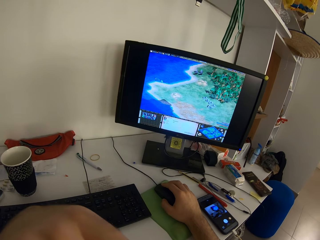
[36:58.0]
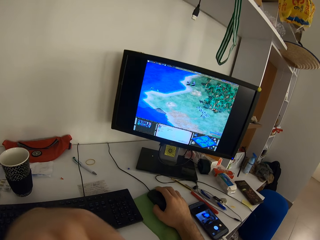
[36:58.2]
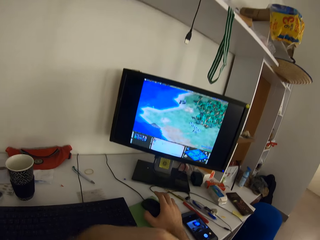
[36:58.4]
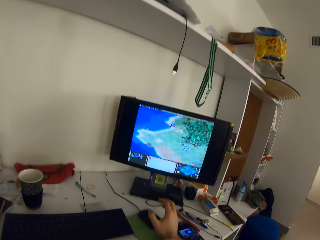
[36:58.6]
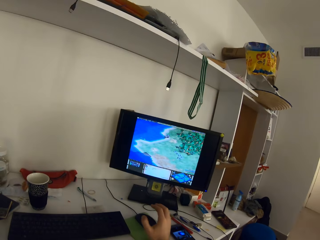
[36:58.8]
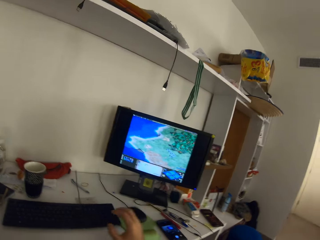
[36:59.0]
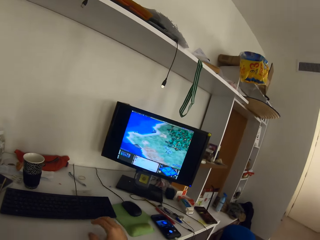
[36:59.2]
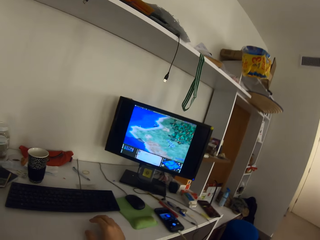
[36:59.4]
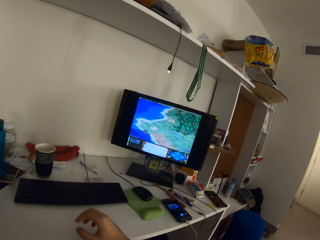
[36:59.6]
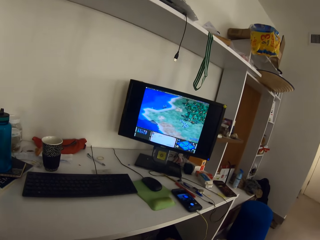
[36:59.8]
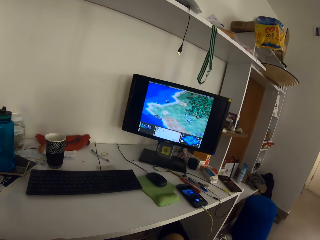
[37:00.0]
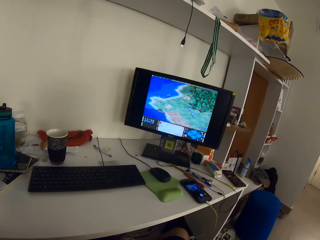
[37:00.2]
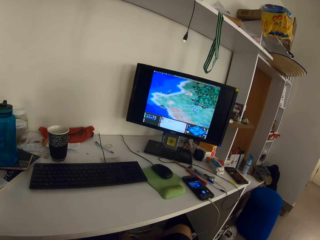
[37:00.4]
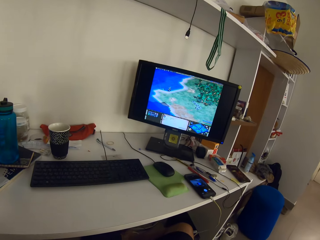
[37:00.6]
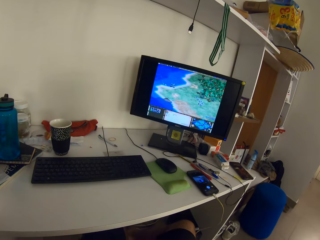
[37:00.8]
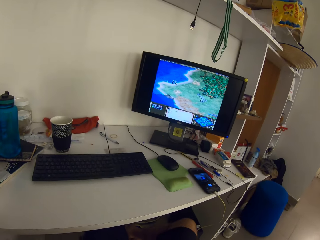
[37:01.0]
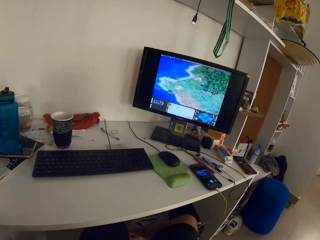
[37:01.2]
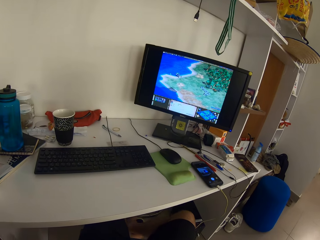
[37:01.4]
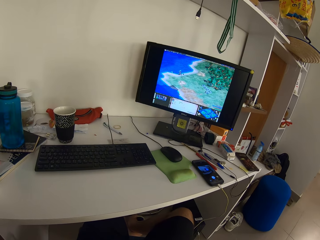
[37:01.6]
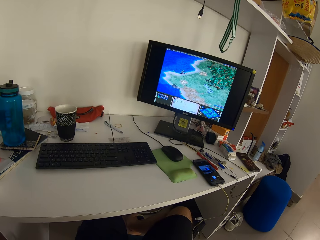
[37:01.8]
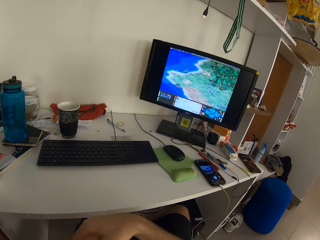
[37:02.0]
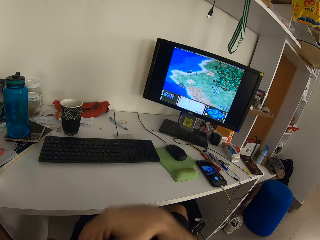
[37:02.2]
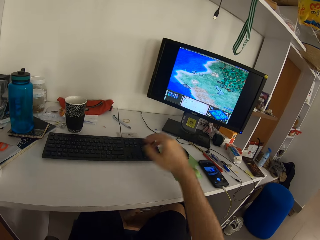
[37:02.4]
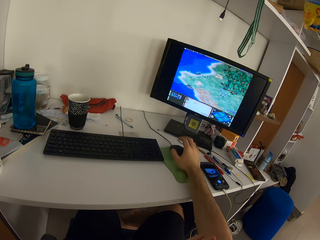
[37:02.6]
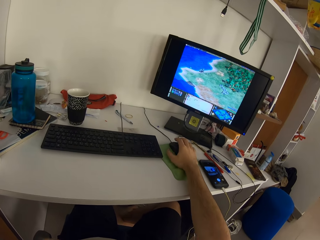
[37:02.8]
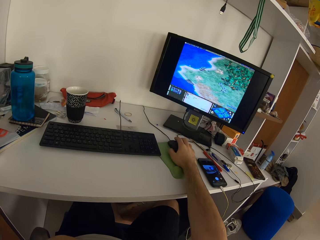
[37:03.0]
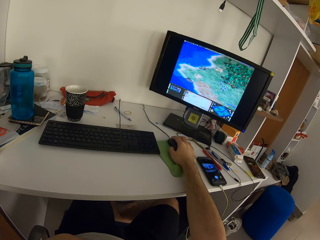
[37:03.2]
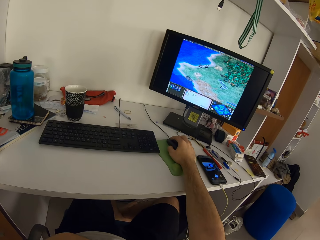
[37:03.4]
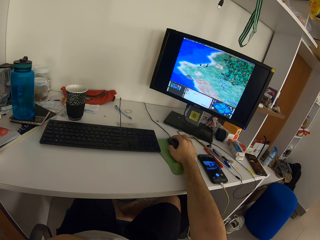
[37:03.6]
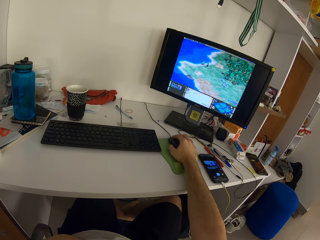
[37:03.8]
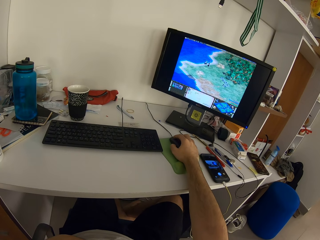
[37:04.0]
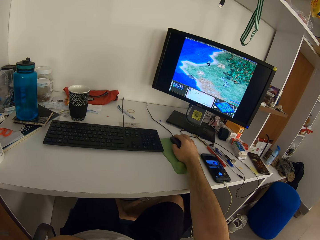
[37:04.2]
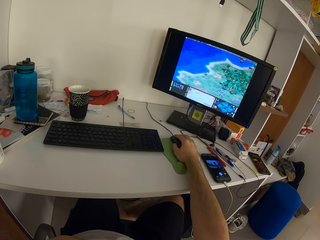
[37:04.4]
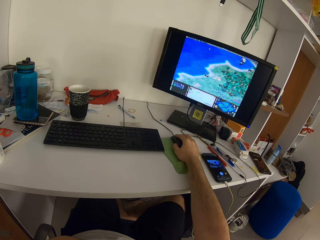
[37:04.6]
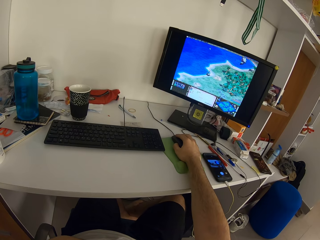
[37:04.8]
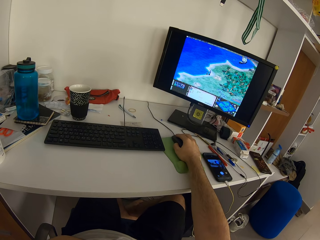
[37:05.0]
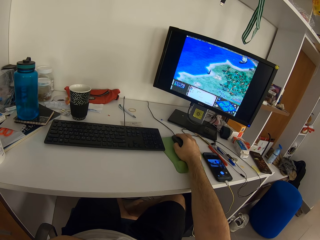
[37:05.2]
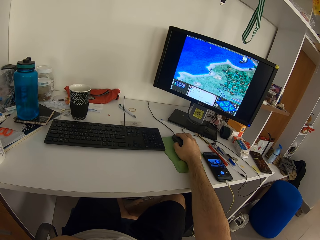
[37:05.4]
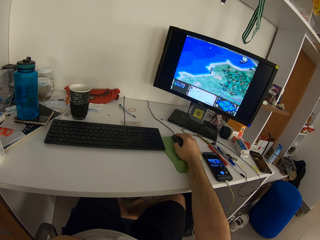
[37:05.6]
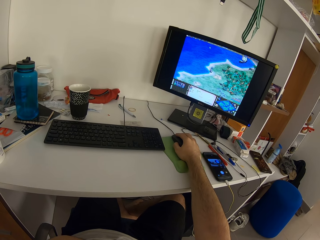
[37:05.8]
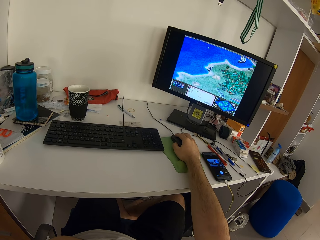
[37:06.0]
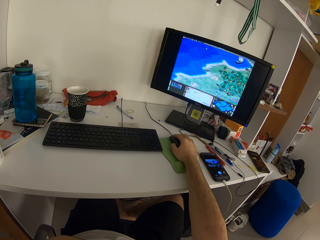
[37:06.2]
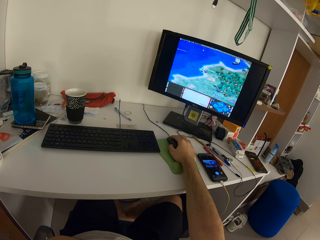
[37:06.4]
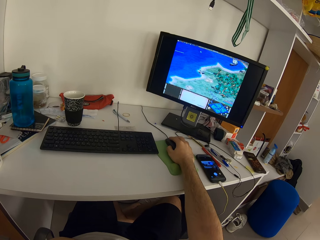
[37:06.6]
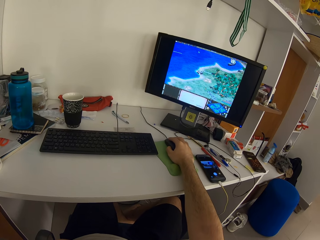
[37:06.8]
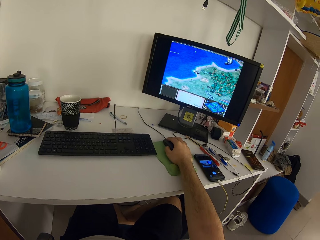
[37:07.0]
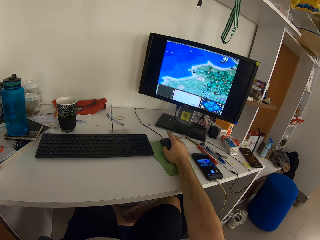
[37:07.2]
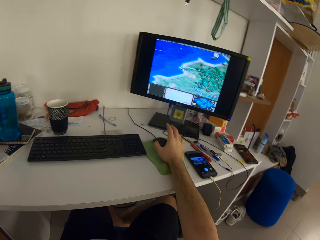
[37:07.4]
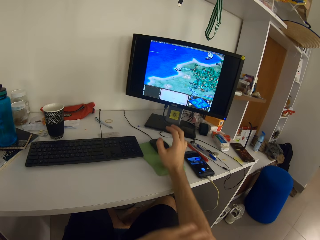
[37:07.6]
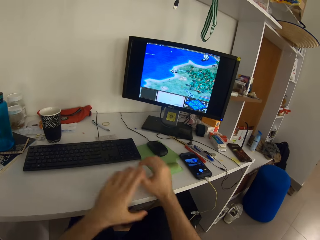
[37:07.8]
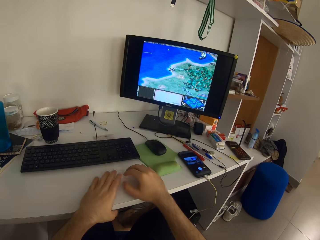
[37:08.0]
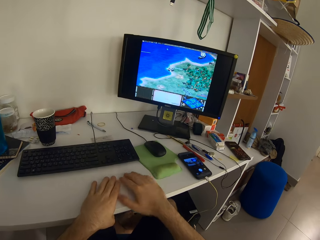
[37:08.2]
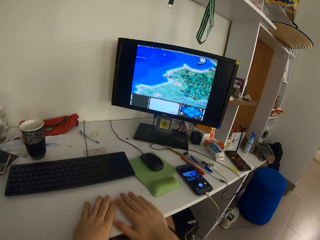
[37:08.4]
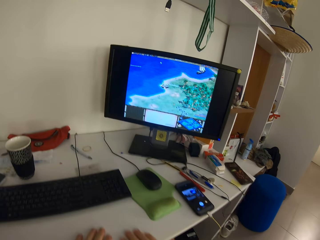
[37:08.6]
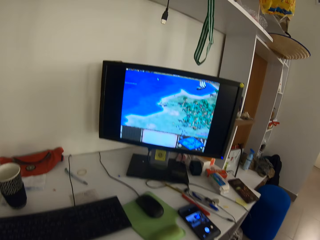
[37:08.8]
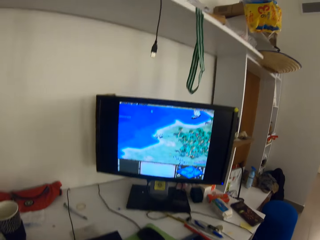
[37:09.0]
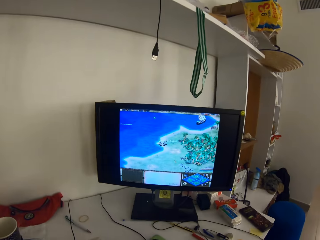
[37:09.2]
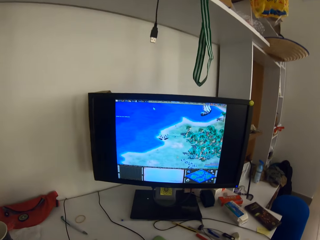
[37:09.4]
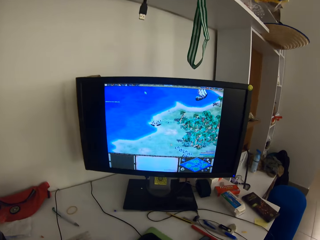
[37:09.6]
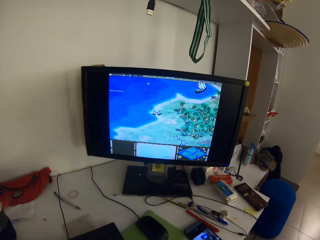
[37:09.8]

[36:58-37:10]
The camera wearer moves the left hand. He moves the left hand again. He removes the hand from the mouse. He moves the right hand. He moves the right hand again. He operates the desktop with the mouse on the table with his right hand. He holds the mouse. He removes the hand from the mouse. He moves the left hand. He places both hands on the table or desk. He holds the desk.

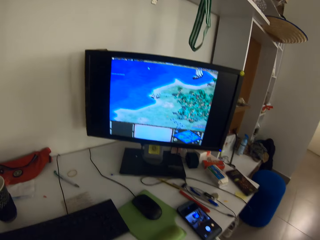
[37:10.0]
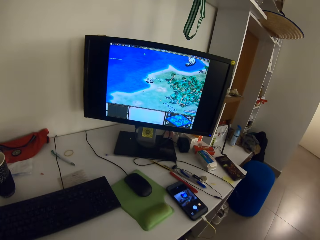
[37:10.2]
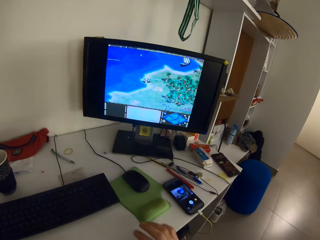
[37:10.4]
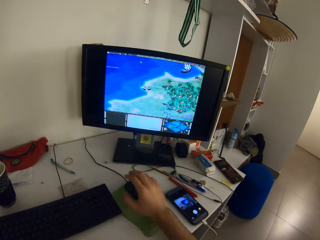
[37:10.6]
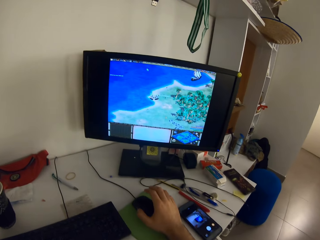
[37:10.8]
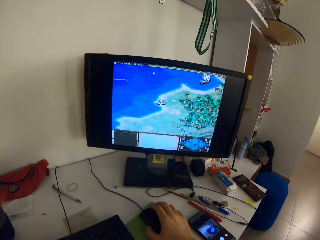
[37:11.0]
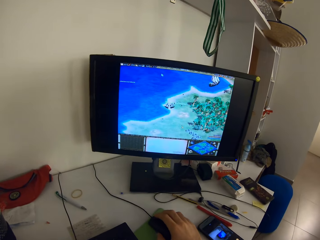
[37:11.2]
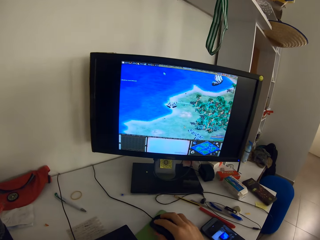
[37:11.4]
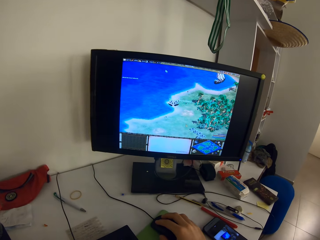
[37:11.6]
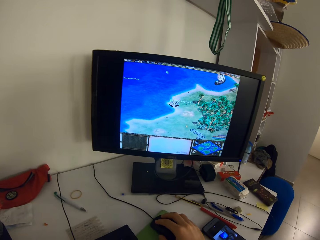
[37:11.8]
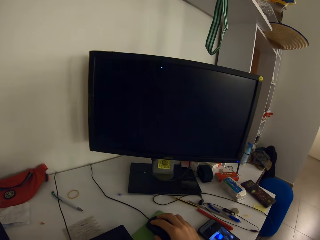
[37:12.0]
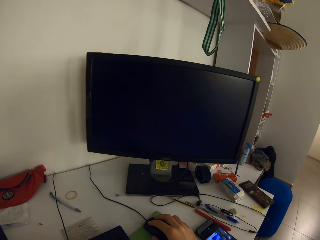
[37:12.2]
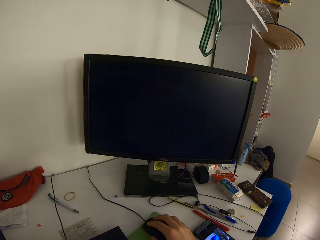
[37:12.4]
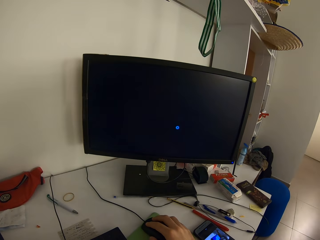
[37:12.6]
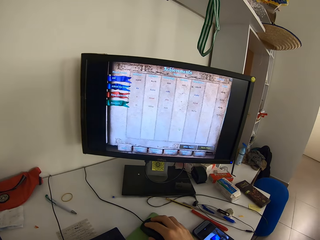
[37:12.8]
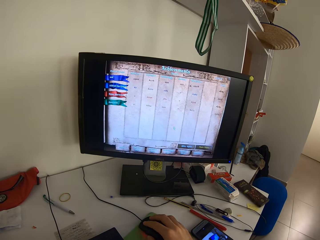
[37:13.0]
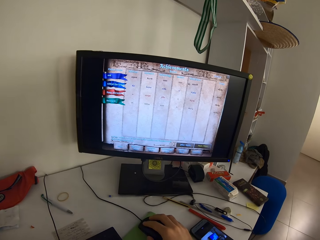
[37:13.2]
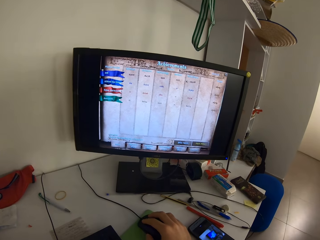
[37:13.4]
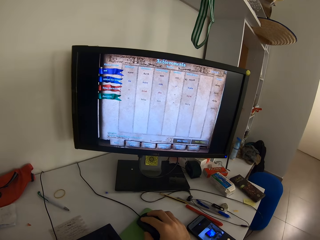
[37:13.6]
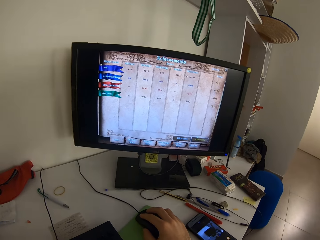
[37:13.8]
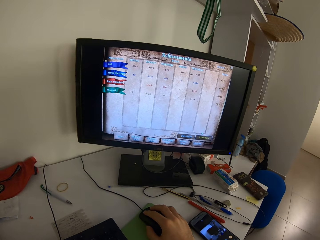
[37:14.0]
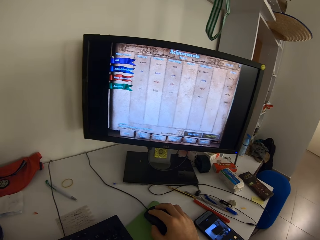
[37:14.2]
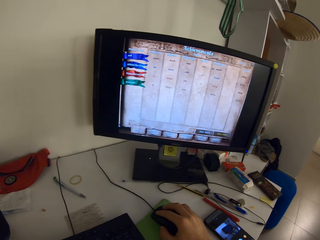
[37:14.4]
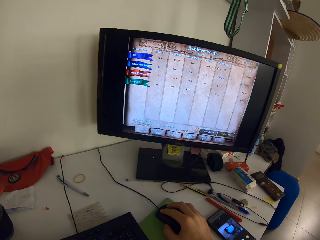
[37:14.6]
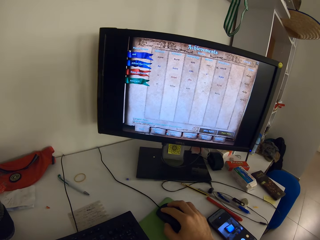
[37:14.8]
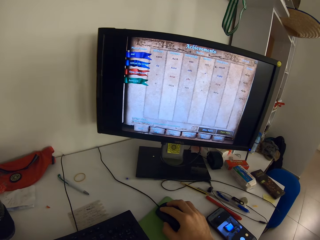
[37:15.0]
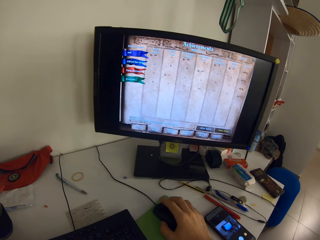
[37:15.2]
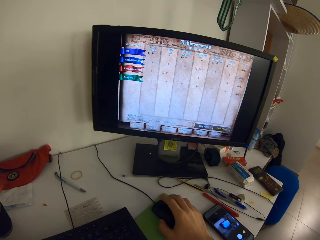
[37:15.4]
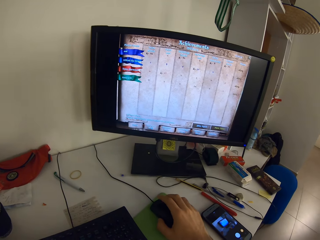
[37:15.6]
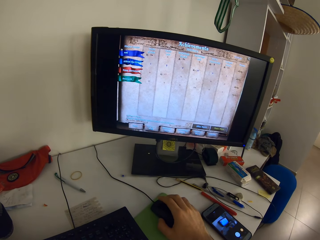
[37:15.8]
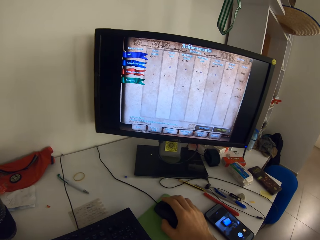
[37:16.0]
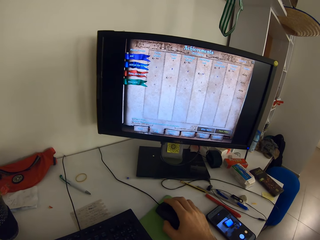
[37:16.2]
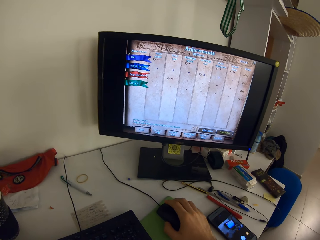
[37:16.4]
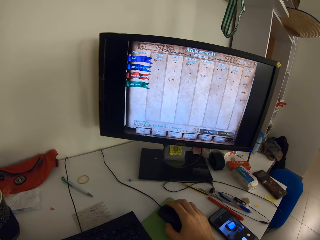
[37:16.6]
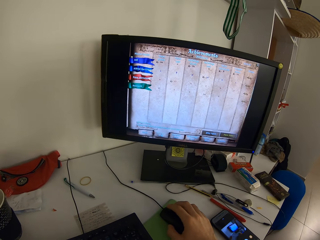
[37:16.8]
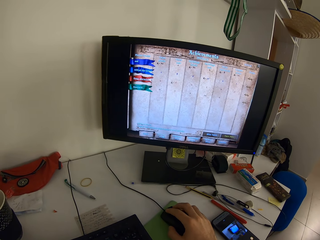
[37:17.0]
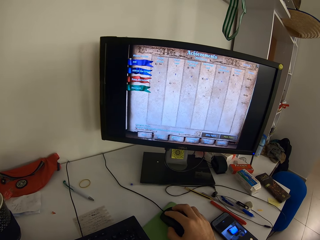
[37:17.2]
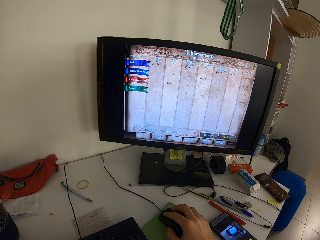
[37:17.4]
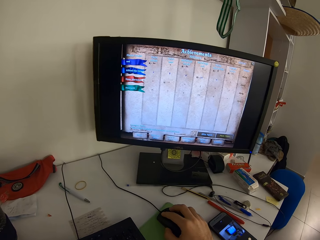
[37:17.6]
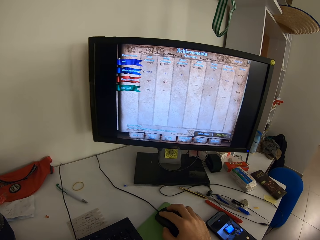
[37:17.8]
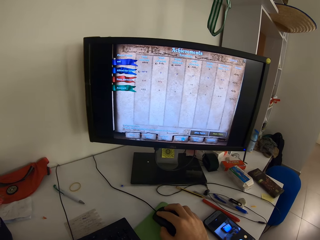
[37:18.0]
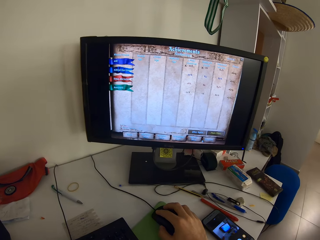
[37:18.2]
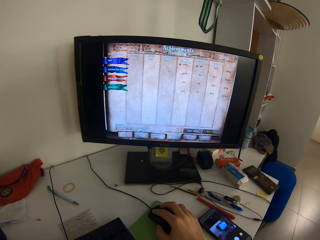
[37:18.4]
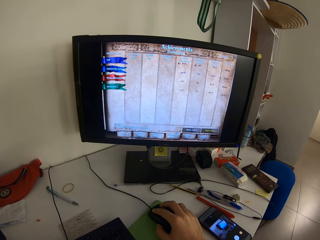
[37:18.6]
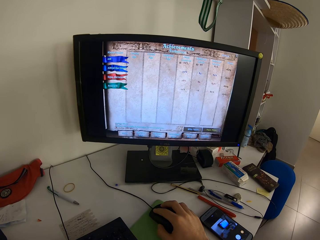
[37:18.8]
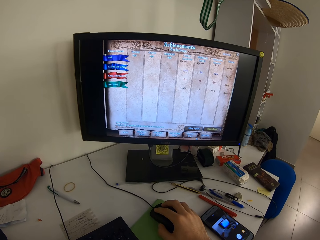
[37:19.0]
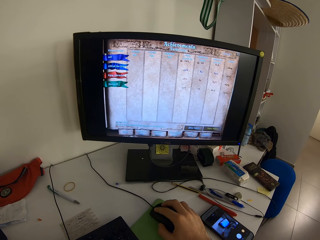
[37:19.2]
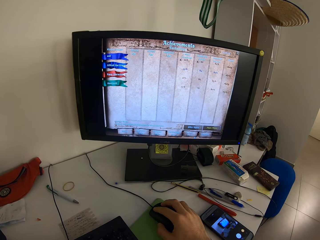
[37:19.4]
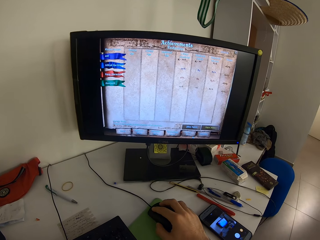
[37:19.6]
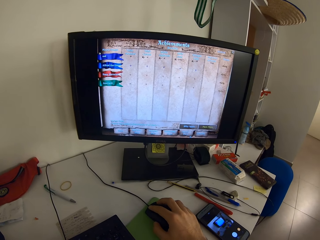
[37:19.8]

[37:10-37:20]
The camera wearer moves the right hand. He operates the desktop with the mouse on the table with his right hand. He holds the mouse.
